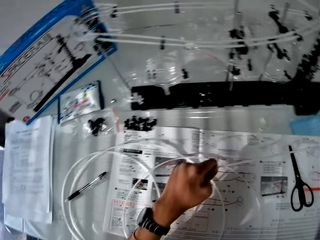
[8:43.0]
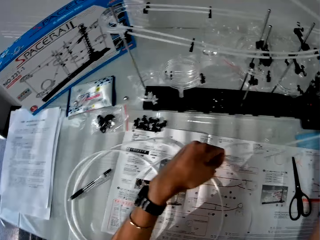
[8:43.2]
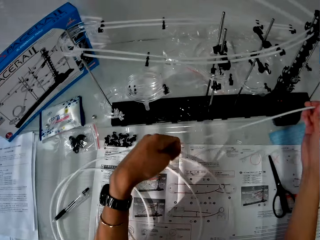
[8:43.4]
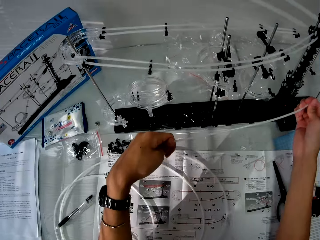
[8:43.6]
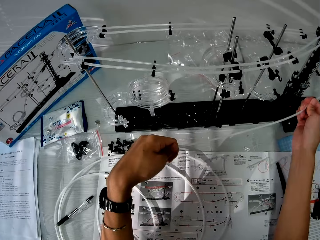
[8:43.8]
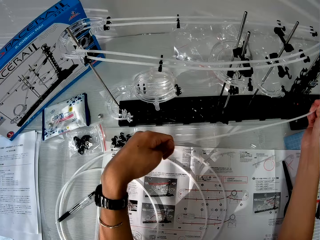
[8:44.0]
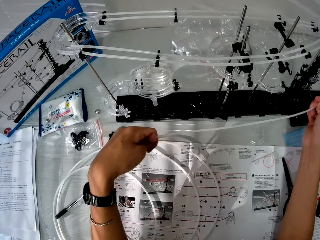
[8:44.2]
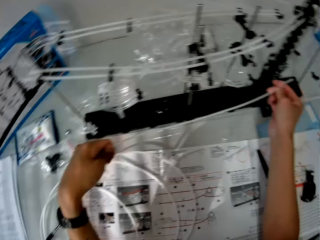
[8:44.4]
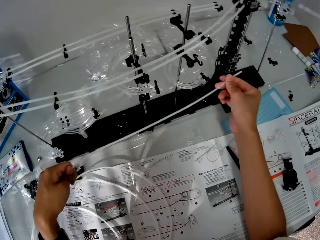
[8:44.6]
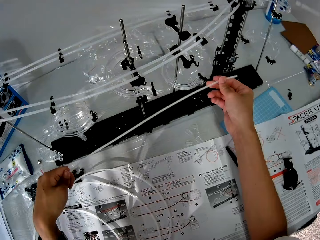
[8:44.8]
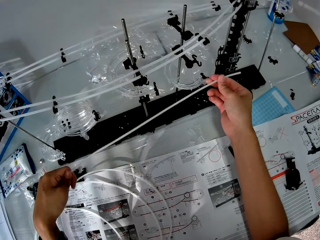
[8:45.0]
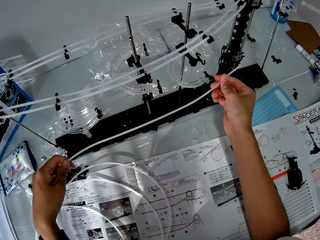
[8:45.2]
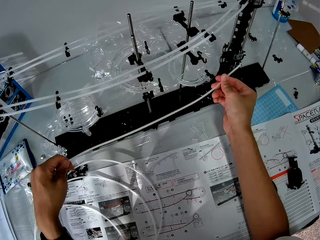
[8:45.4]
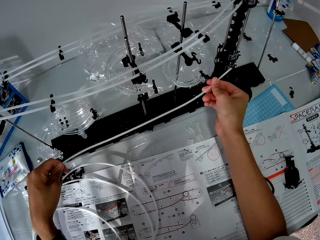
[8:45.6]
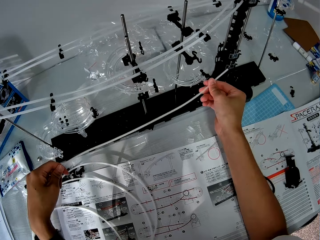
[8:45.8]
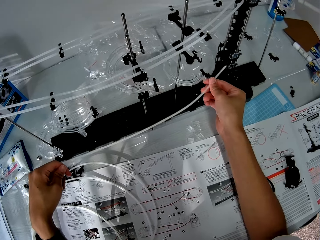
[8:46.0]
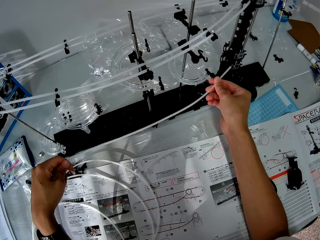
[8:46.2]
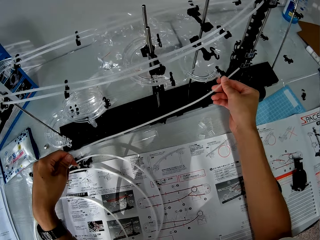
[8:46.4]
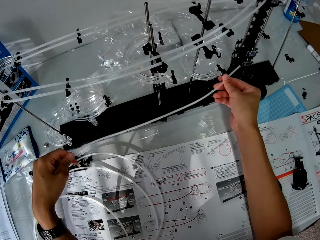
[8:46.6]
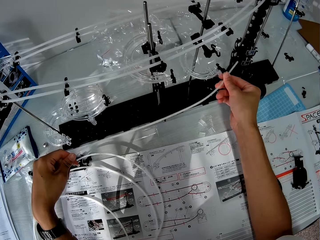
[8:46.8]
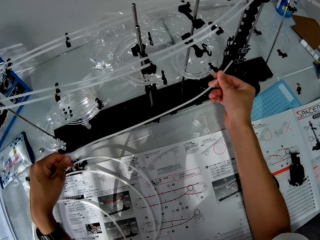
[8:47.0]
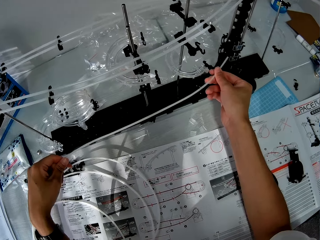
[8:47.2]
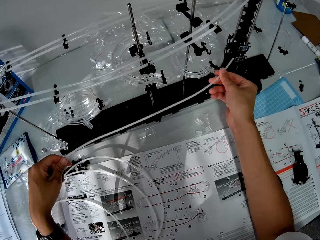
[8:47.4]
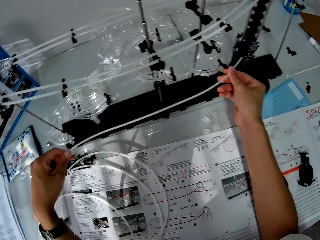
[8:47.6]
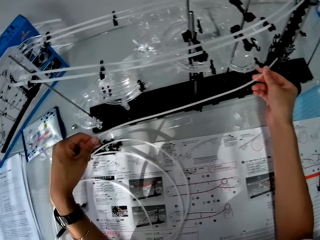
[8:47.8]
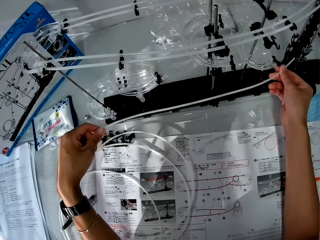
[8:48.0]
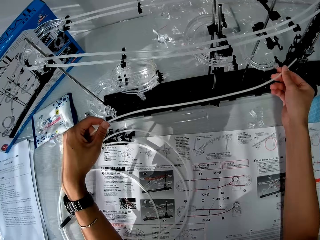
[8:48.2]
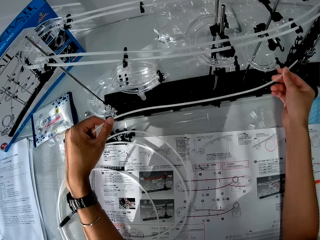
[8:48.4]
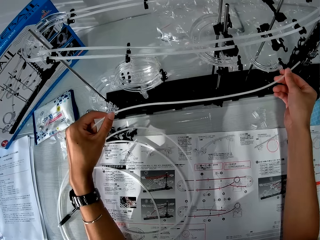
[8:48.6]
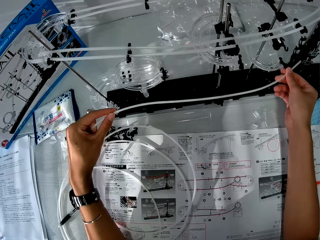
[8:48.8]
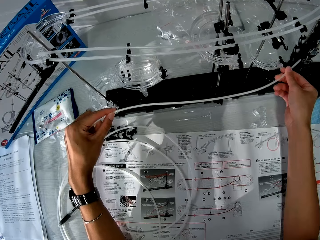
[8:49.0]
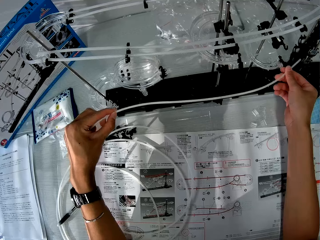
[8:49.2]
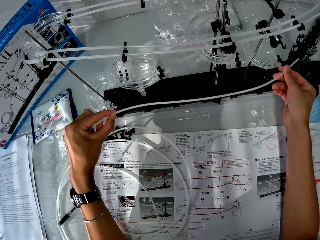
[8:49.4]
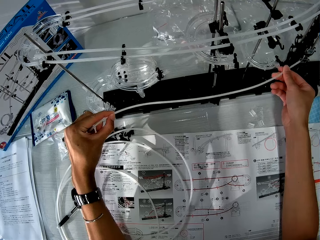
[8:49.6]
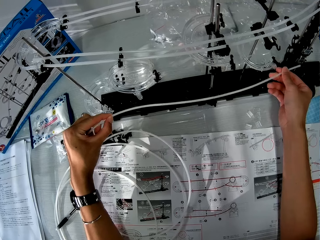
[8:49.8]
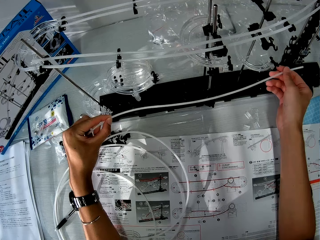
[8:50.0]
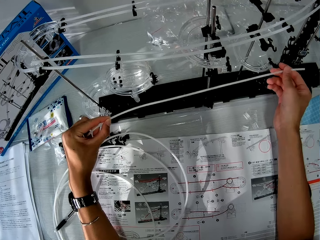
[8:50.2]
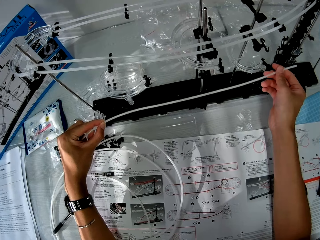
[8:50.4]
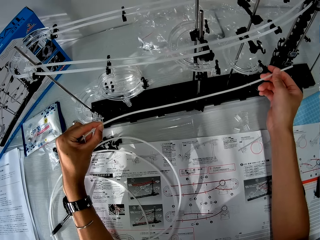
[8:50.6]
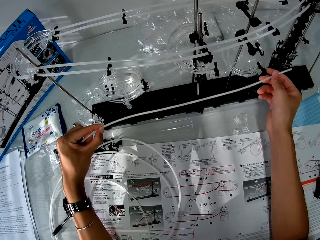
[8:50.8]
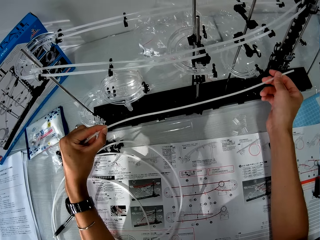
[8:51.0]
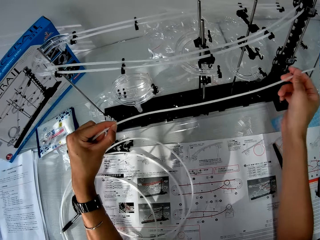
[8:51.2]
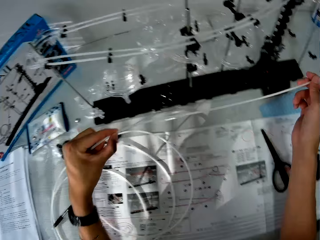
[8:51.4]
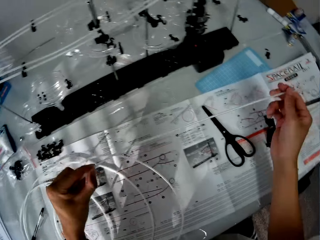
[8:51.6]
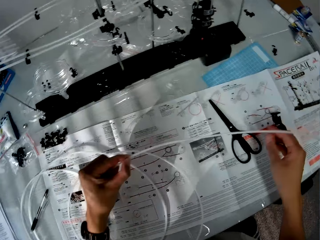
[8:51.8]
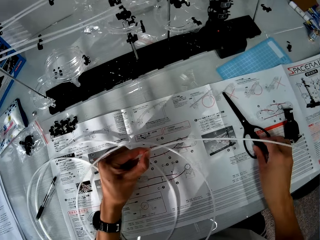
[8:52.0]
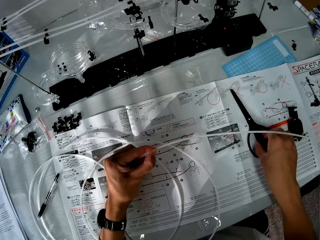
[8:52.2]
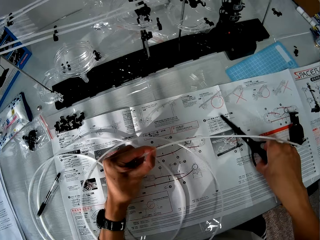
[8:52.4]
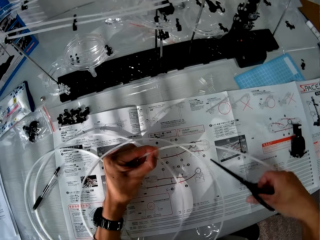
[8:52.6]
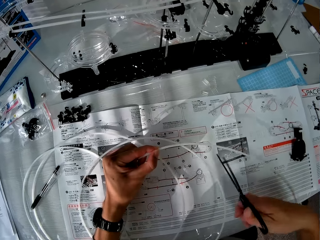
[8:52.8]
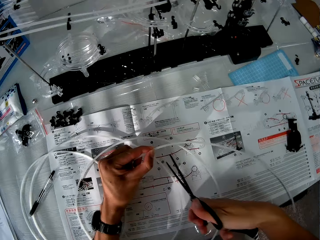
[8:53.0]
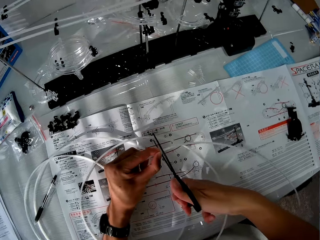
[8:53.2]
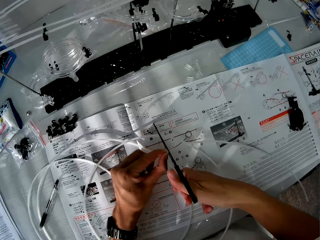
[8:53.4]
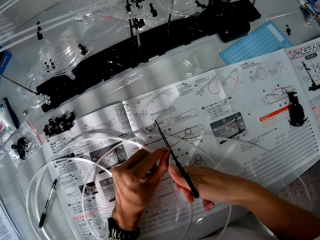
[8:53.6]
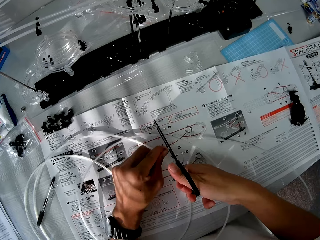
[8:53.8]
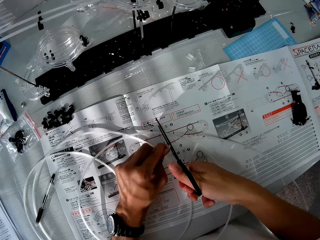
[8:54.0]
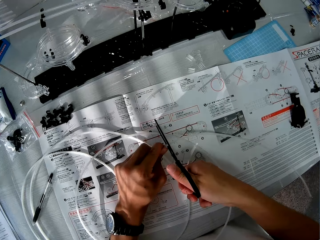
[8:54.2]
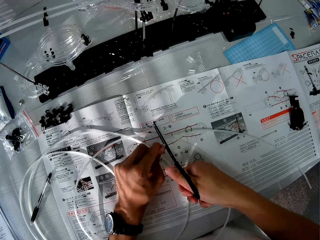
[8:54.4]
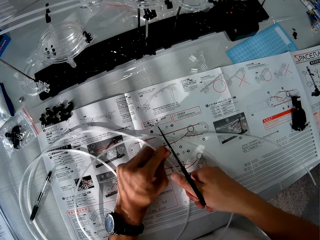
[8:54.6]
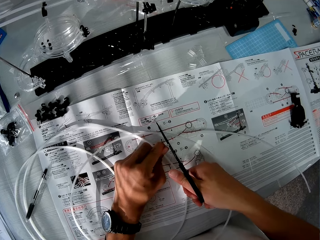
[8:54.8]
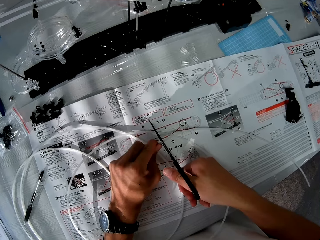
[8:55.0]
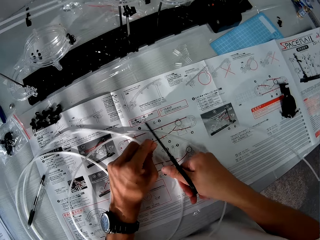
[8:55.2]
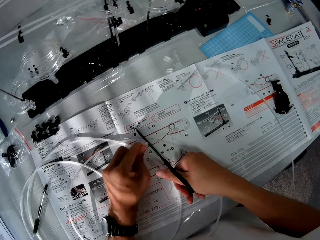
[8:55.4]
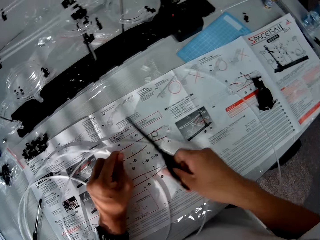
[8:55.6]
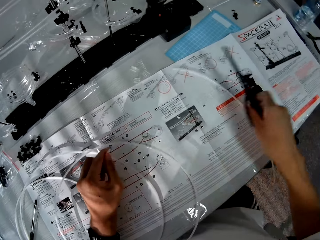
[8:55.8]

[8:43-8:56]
The camera wearer measures a length of the space rail model with the plastic rail line. He looks at the rail, knocks the corner parts, and places the rail on the table. He picks up the scissors on the paper with his right hand. He cuts the plastic rail line with the scissors in his right hand.

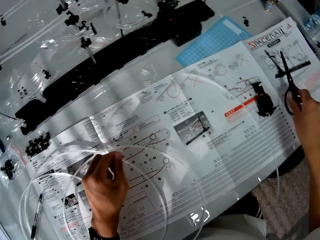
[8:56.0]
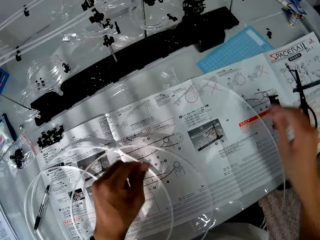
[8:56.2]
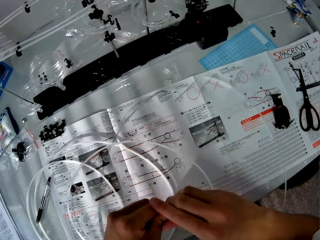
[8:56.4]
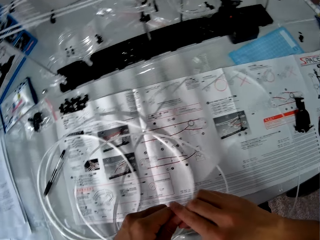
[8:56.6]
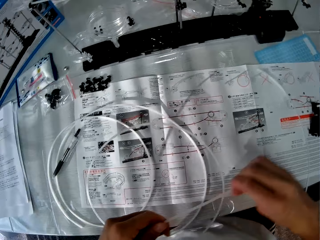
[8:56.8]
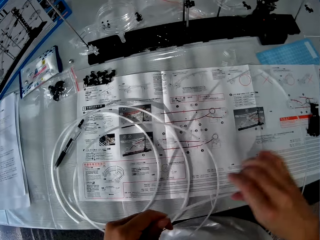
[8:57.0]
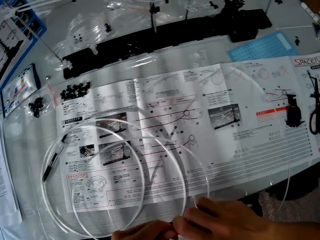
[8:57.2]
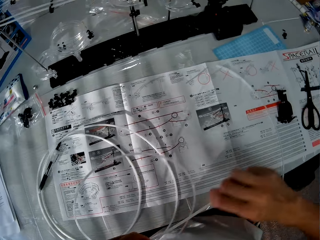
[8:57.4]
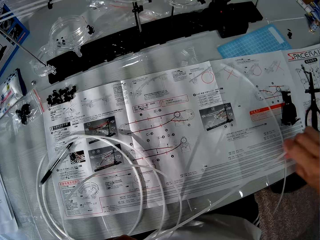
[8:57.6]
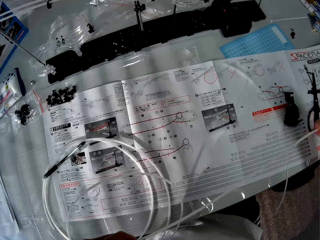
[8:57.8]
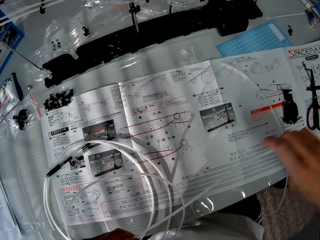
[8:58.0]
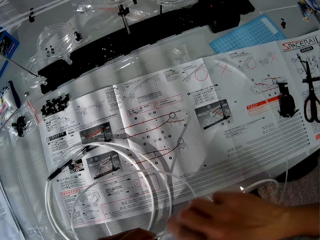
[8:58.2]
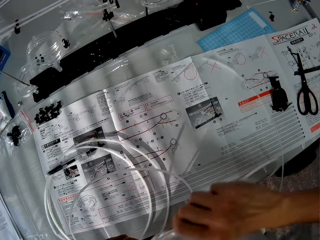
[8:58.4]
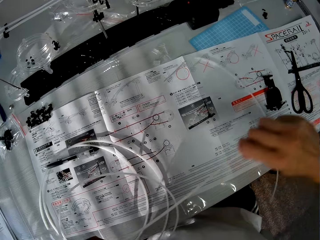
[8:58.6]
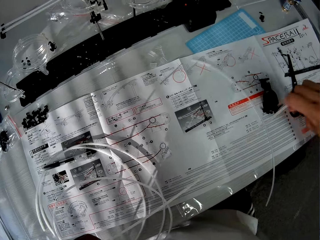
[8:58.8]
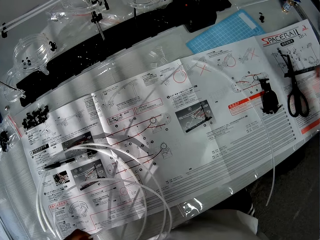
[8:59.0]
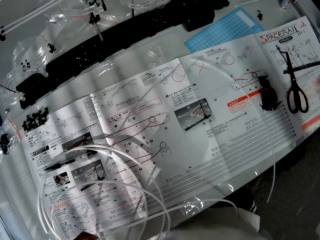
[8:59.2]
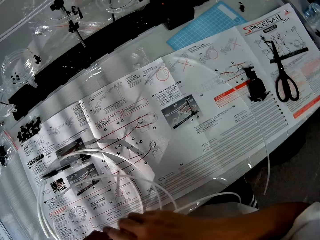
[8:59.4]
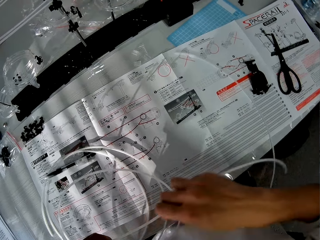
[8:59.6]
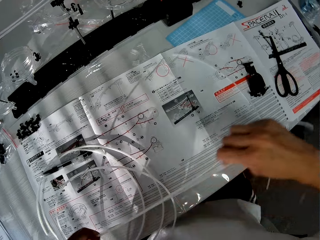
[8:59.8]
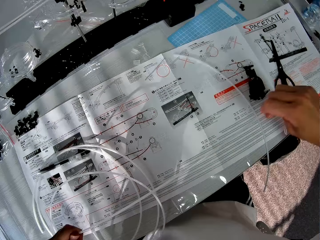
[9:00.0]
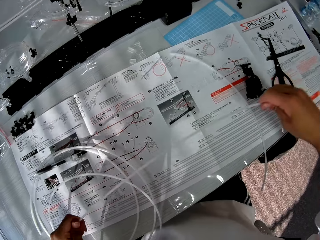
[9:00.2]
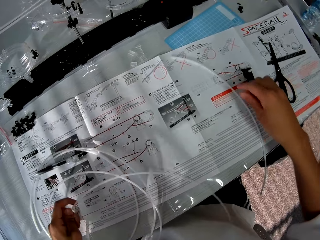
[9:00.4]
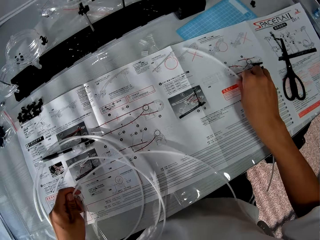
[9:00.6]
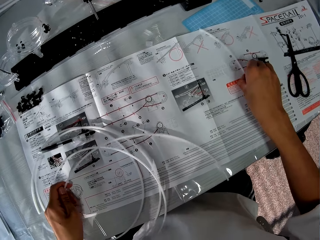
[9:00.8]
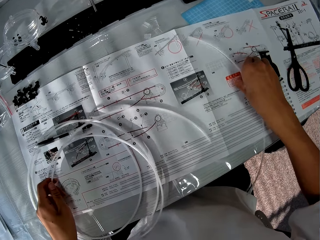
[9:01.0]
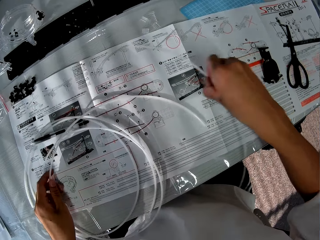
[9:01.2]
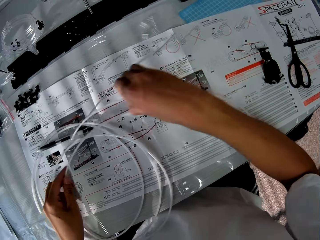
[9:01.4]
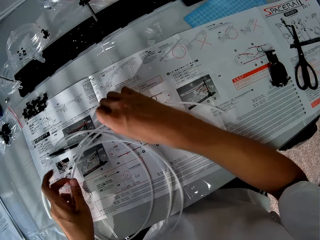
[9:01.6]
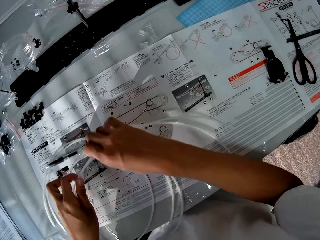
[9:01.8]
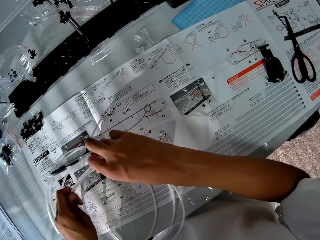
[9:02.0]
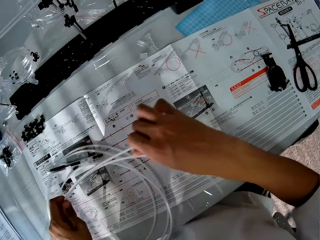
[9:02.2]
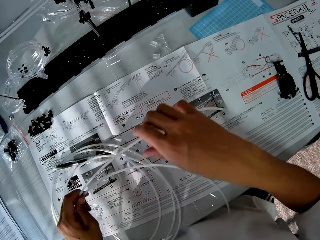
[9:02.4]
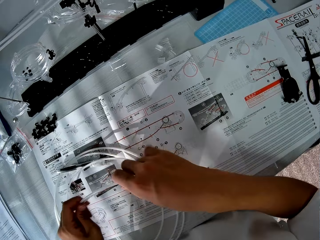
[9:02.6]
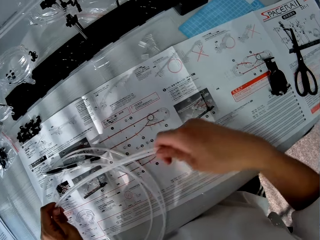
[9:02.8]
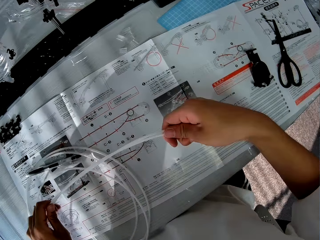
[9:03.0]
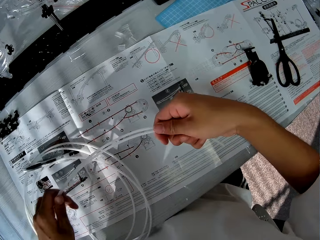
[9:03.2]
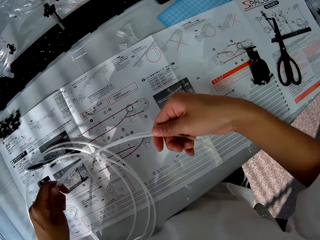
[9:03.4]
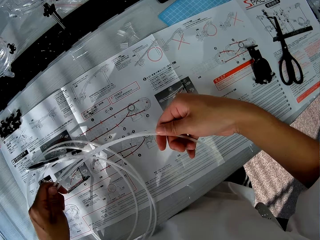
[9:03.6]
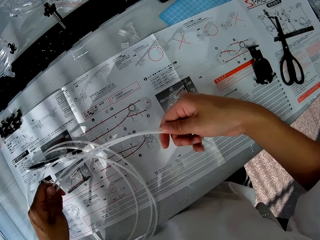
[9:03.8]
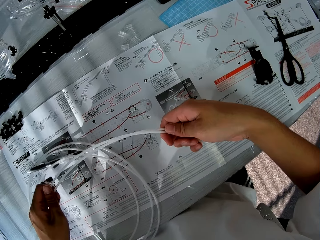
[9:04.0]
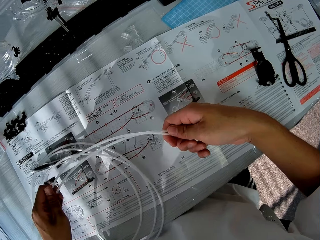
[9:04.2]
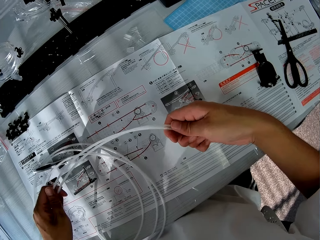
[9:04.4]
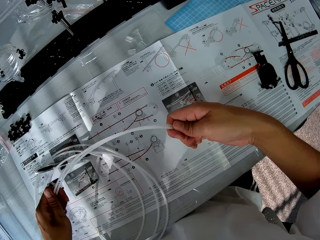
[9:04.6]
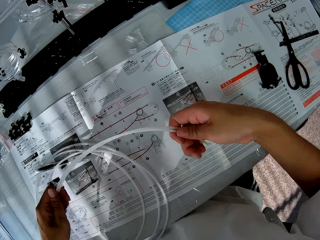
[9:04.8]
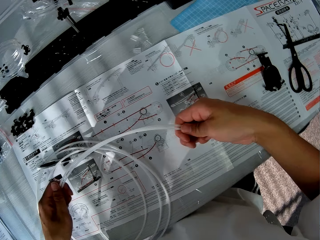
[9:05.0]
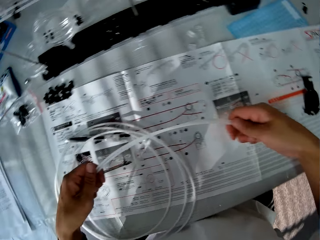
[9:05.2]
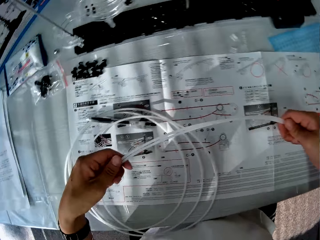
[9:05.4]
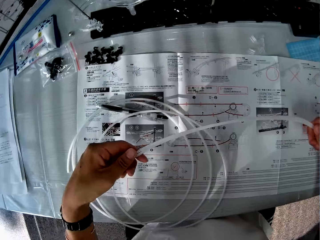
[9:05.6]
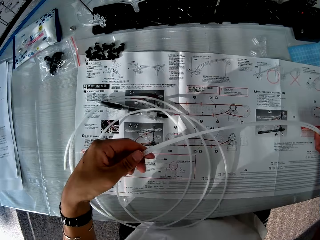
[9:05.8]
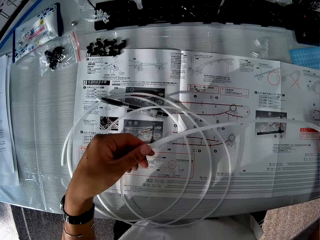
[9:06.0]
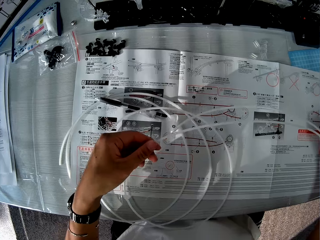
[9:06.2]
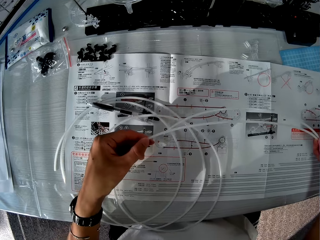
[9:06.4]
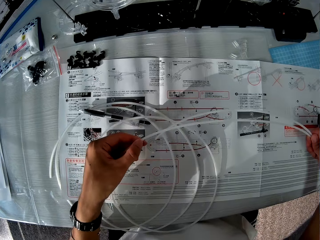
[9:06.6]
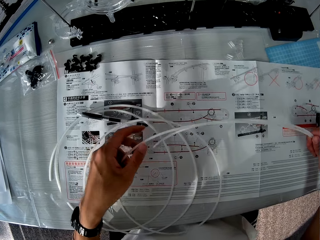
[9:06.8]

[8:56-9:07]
The camera wearer drops the scissors on the paper with his right hand. He straightens the plastic rail line of the space rail model with his hands. He picks up a cut piece of the plastic rail line of the space rail model on the paper with his right hand. He aligns the rails and measures the rail.
